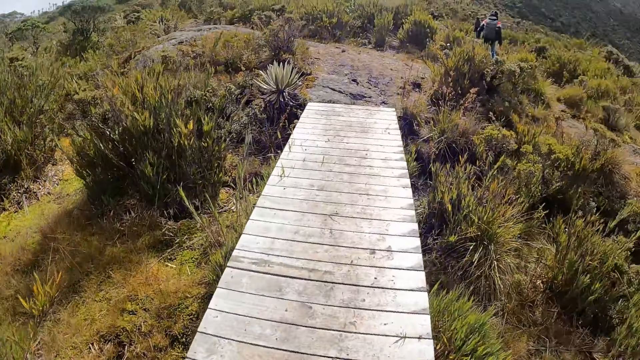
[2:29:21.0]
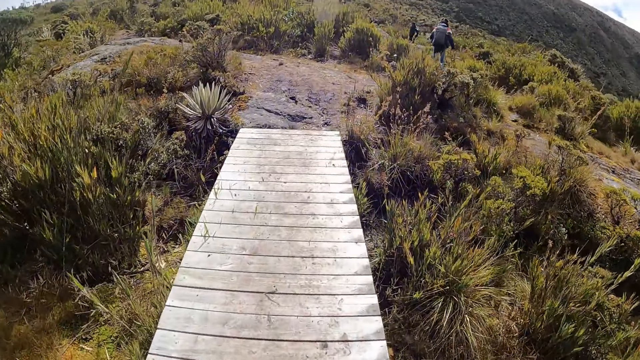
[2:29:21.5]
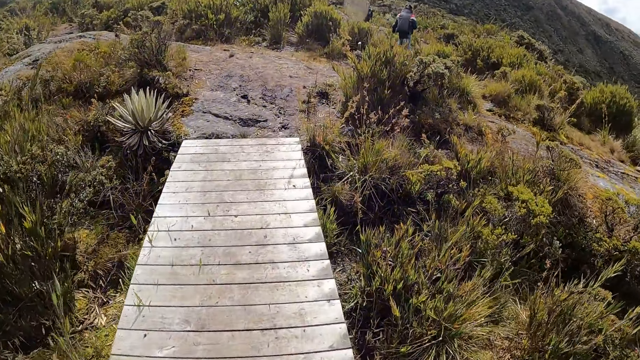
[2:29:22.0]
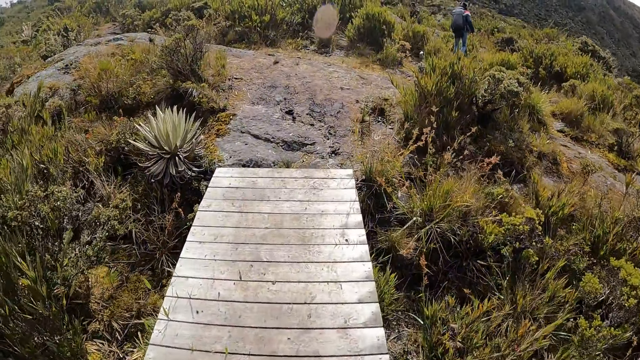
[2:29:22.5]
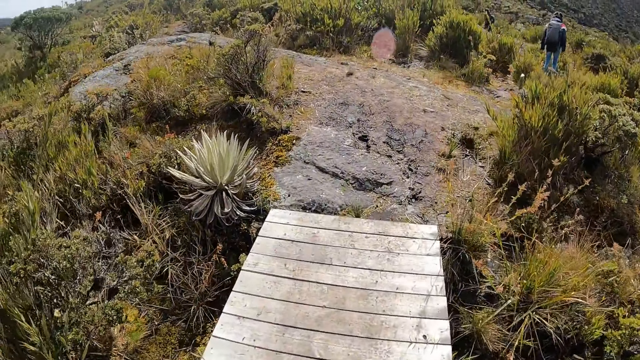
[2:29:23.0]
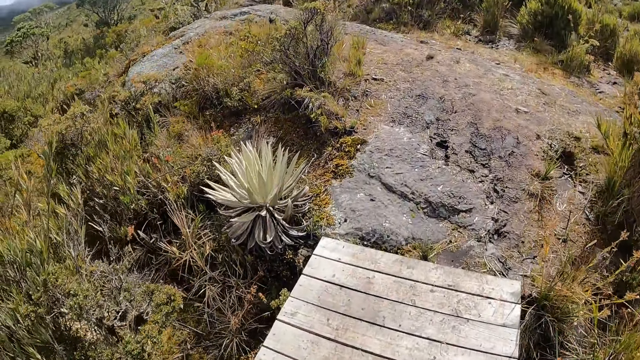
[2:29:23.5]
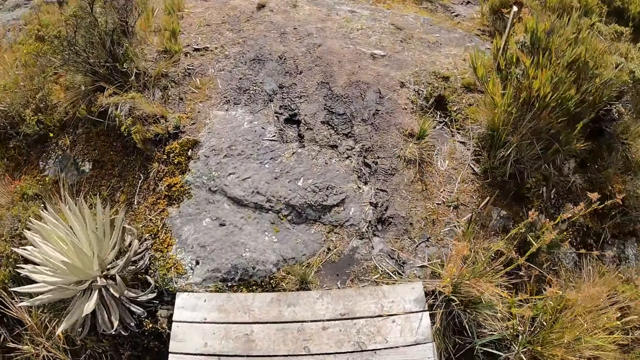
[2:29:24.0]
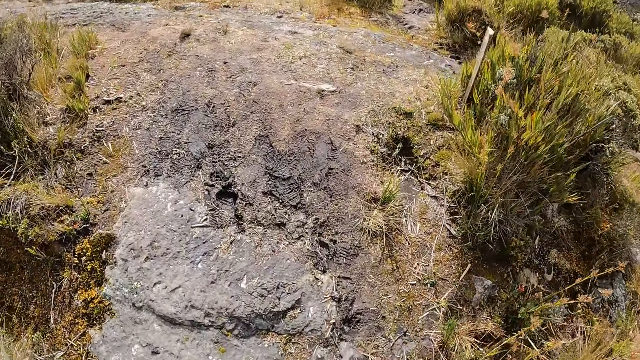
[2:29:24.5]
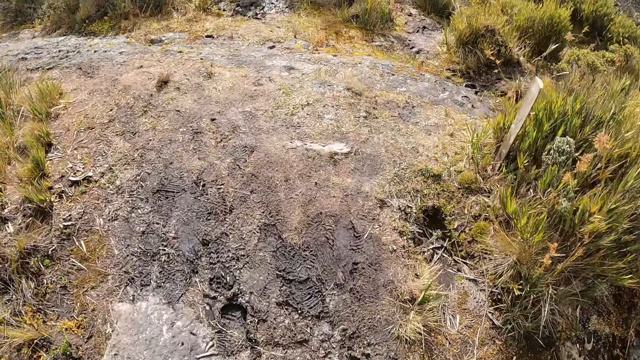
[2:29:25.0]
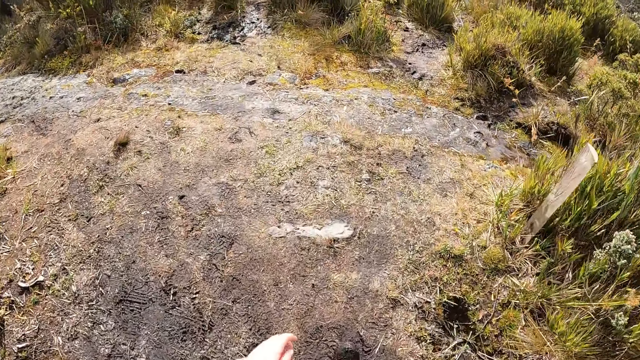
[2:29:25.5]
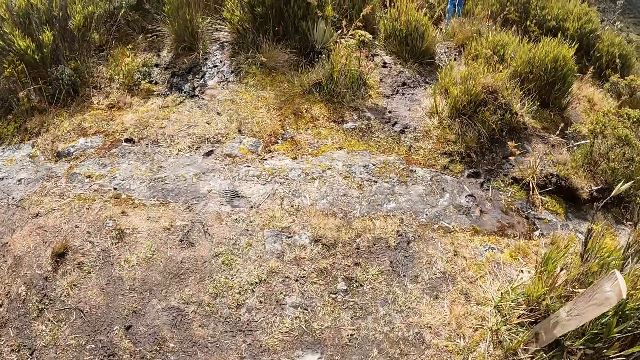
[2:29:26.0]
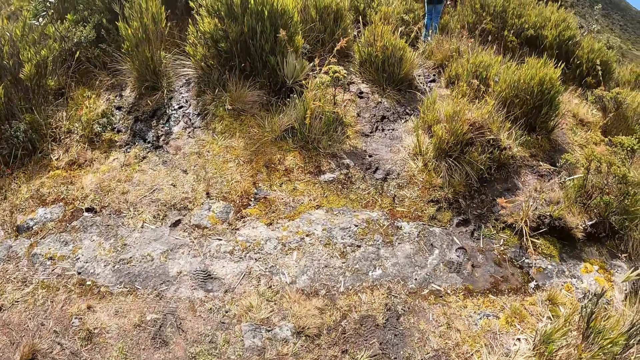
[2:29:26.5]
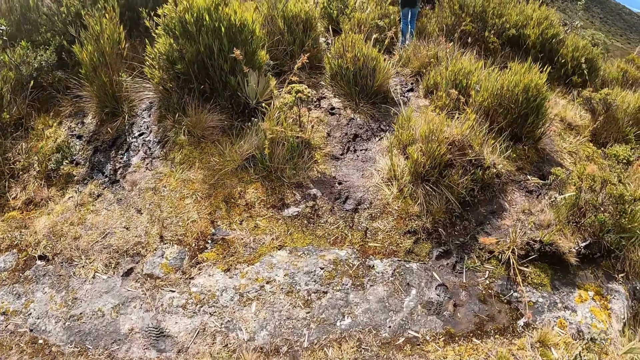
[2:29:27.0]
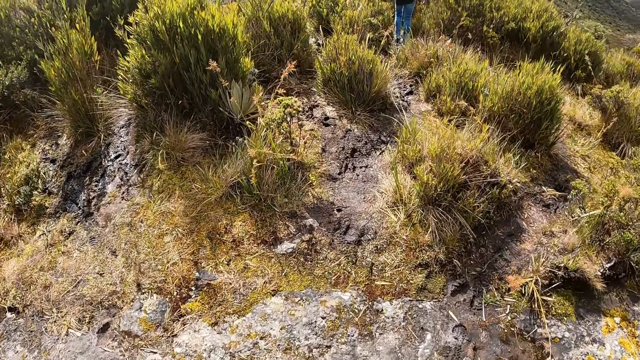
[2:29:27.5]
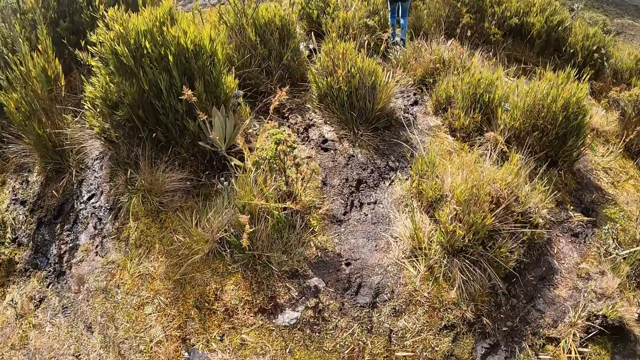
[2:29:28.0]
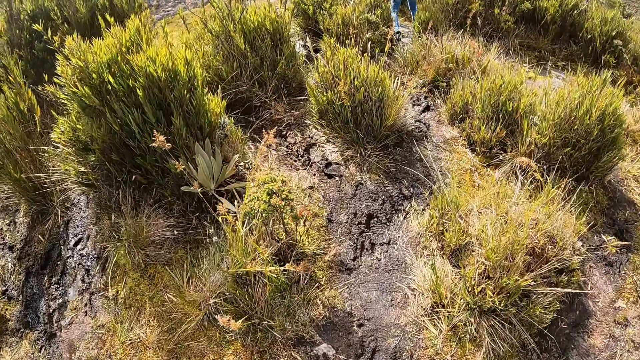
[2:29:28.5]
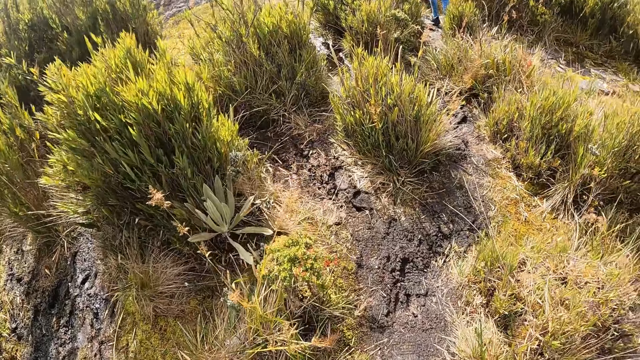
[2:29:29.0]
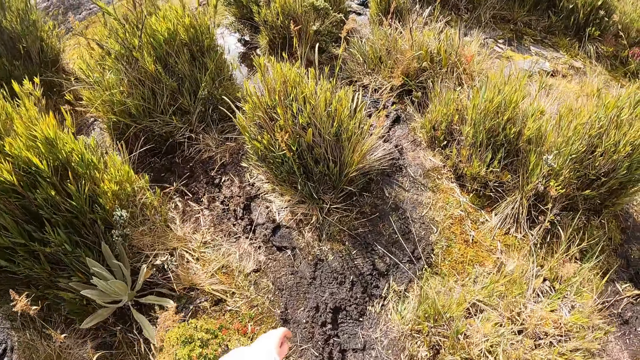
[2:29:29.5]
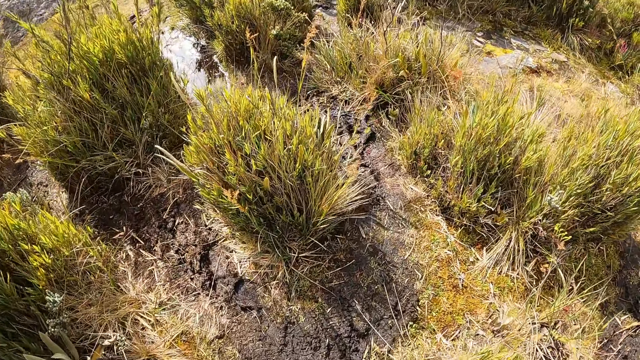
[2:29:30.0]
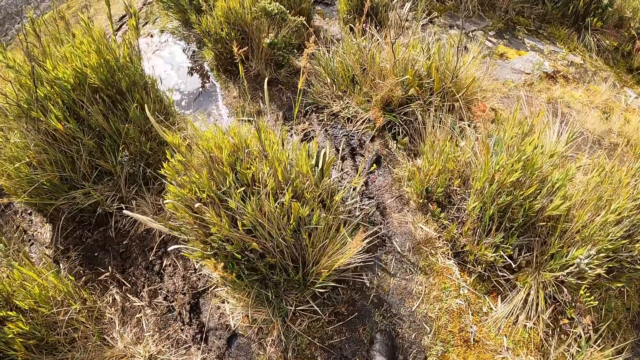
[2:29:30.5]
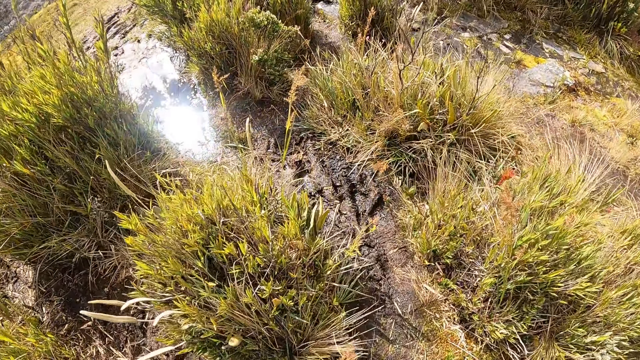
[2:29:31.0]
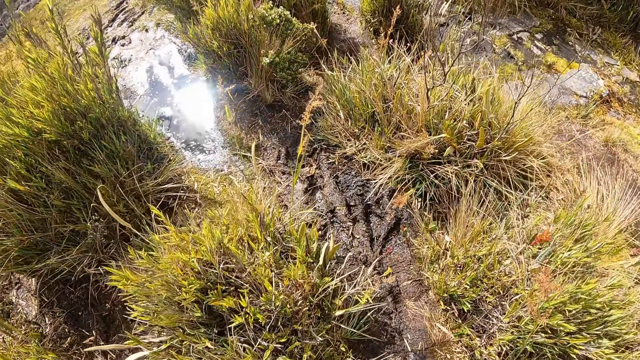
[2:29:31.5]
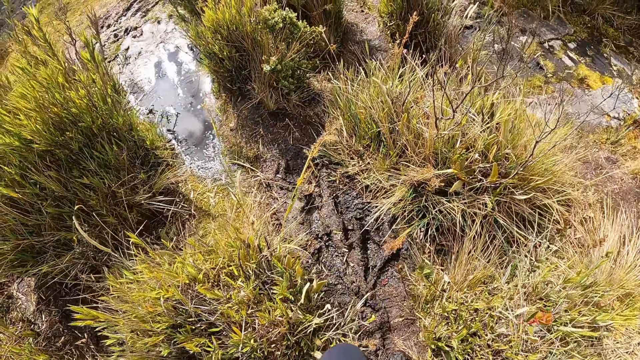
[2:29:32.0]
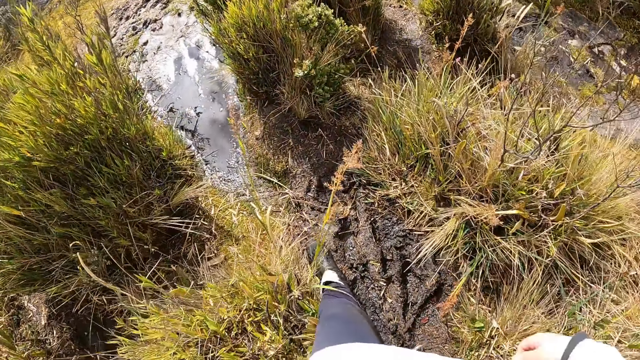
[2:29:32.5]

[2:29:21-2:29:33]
The camera wearer walks on a muddy hill with the group of people.

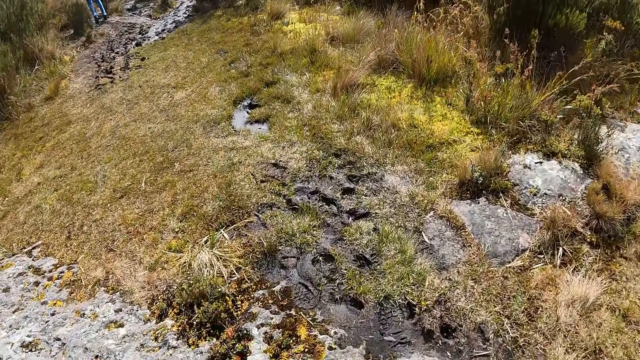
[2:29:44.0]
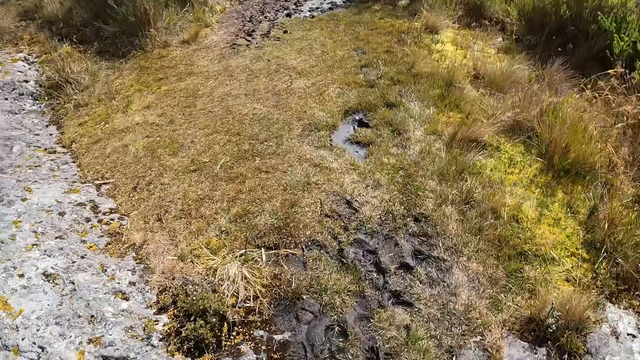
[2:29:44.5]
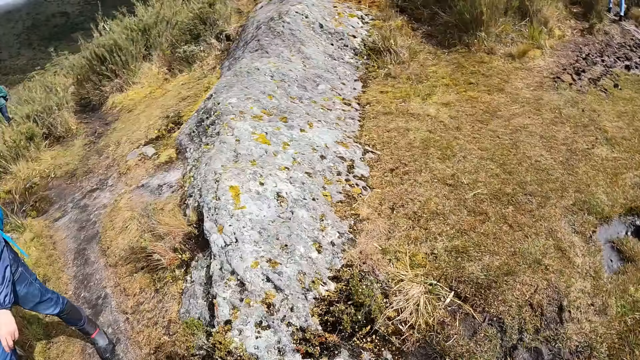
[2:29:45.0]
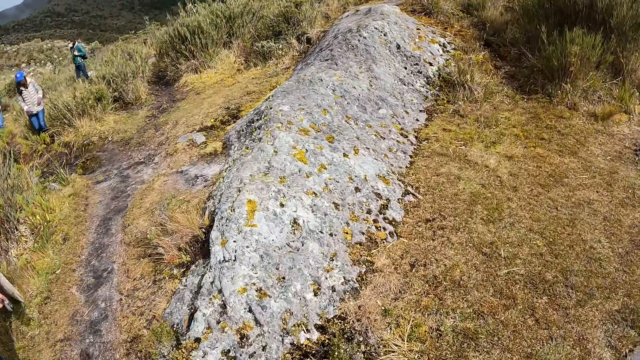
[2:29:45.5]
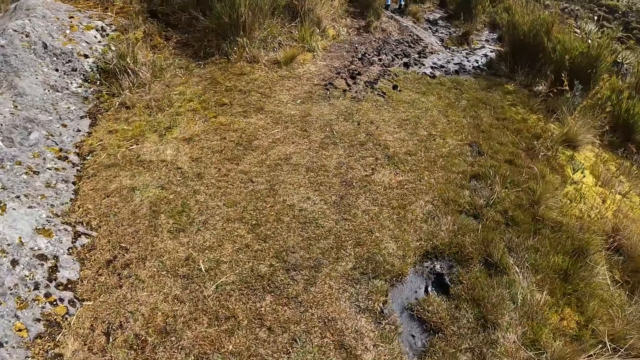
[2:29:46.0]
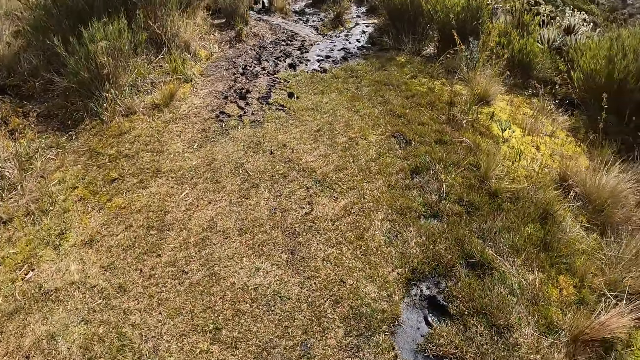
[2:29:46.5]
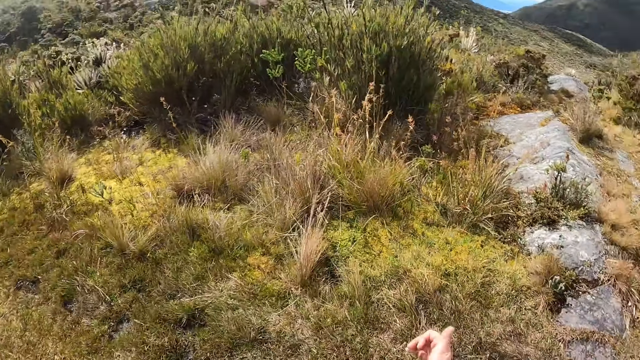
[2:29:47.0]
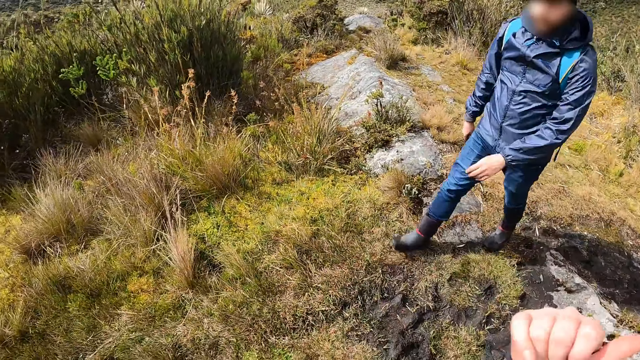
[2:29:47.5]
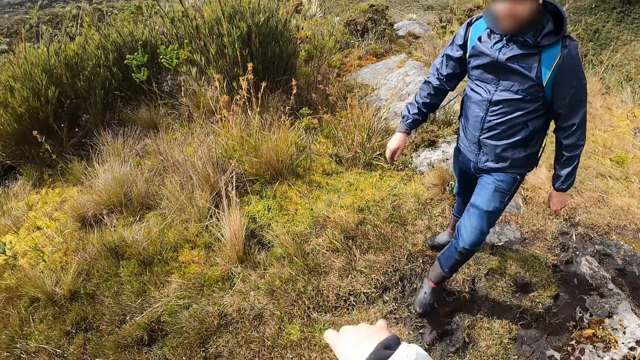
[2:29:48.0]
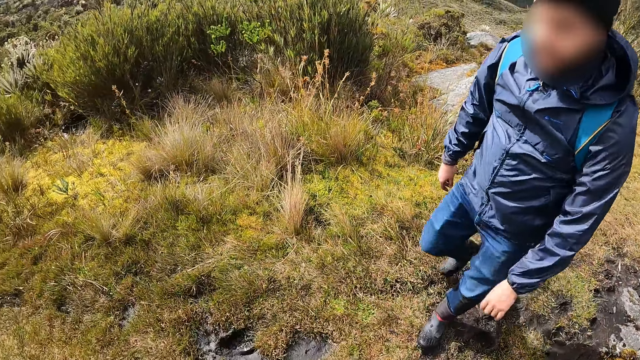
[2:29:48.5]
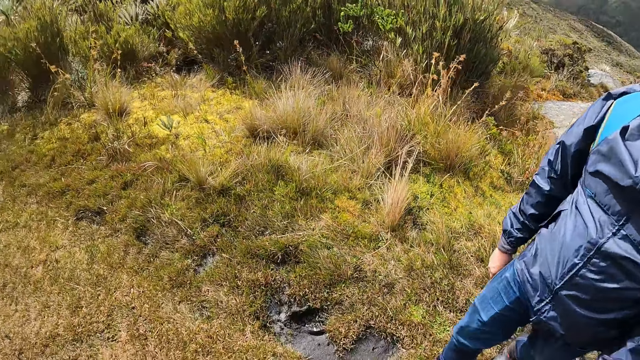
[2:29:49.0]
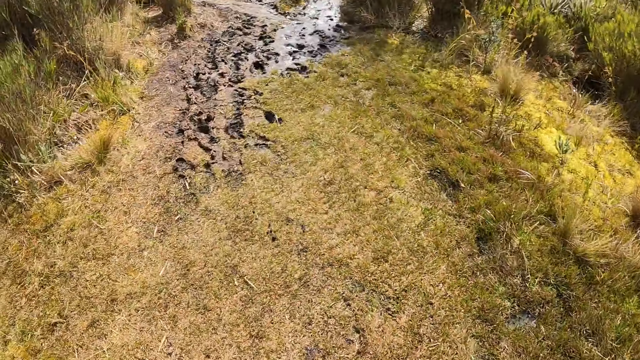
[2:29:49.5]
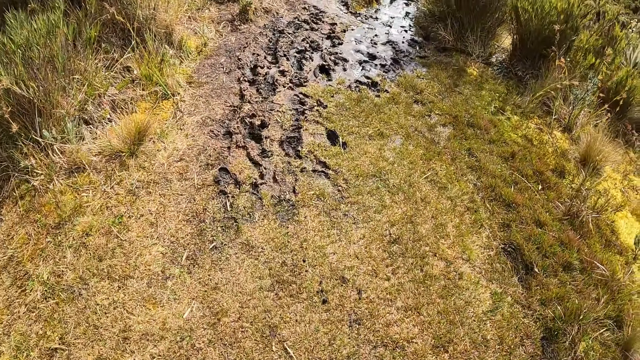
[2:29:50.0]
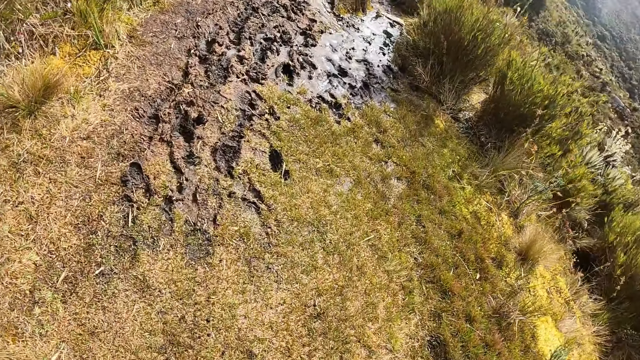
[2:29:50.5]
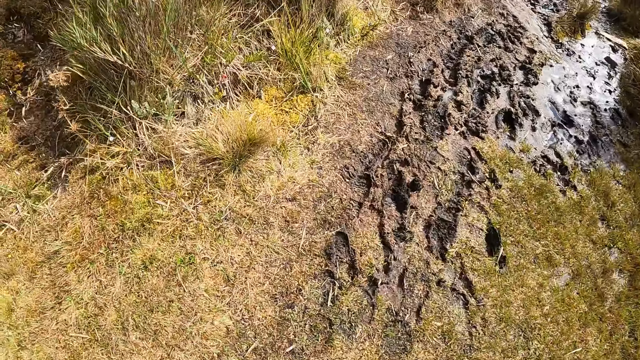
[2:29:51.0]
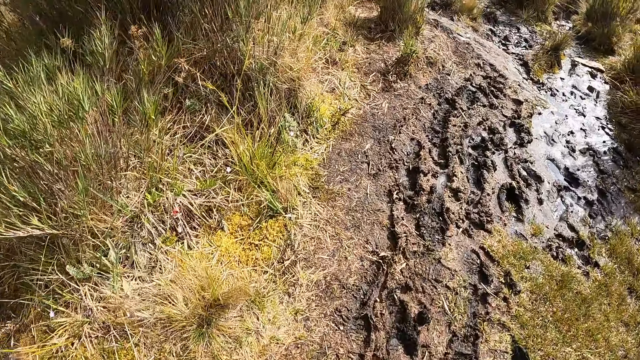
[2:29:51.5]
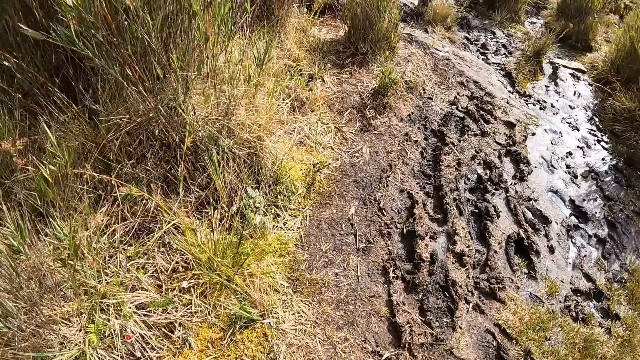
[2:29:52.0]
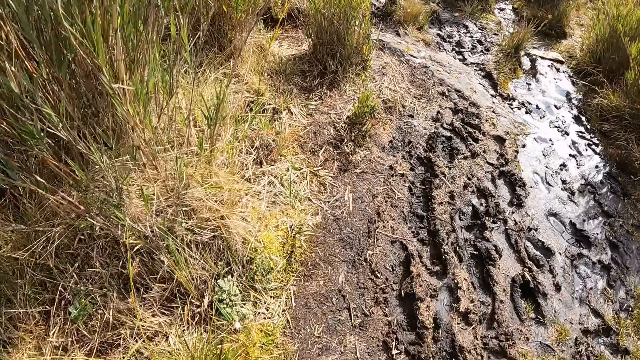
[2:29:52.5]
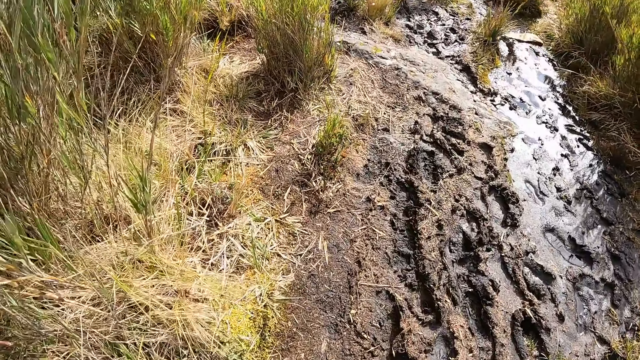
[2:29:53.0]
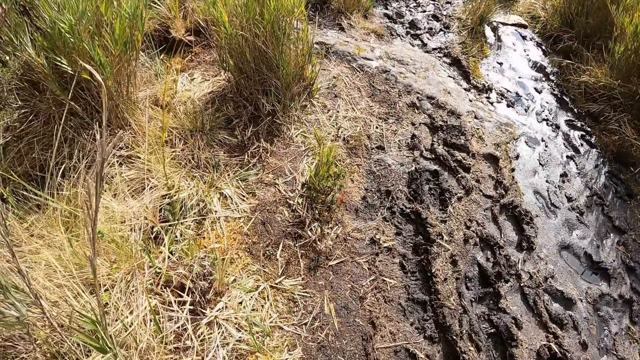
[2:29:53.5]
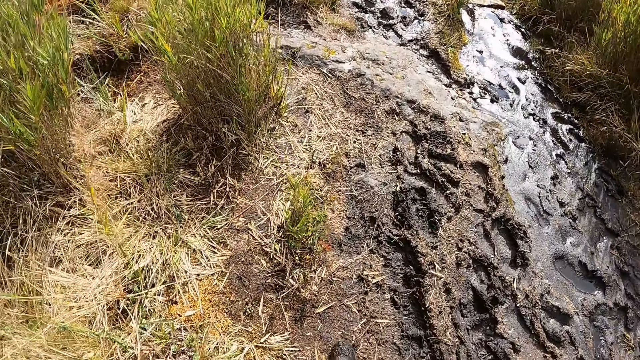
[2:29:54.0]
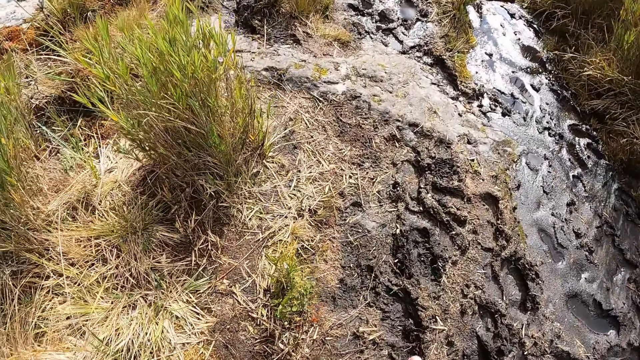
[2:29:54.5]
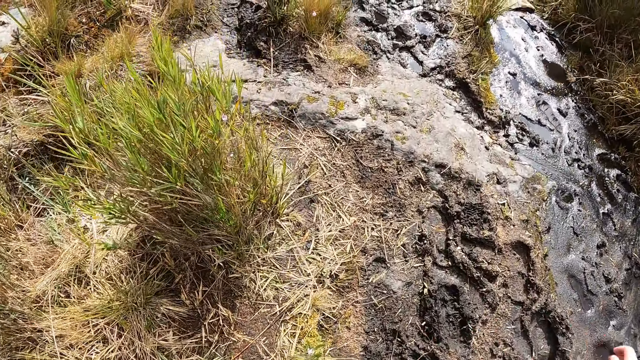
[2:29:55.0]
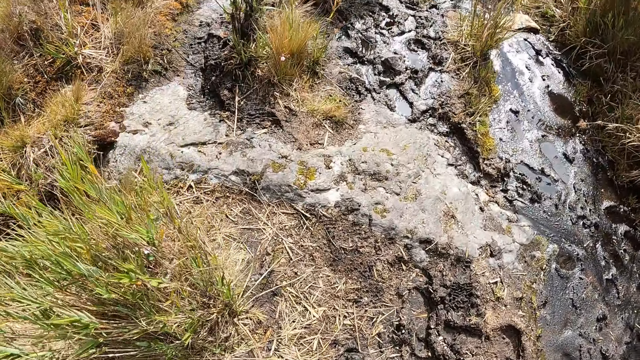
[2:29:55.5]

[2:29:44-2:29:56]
The camera wearer turns towards a man. They interact with the man. They ascend the hill.
